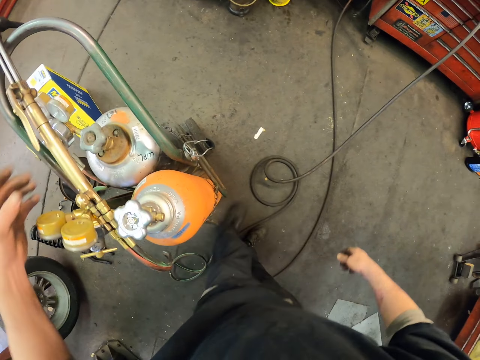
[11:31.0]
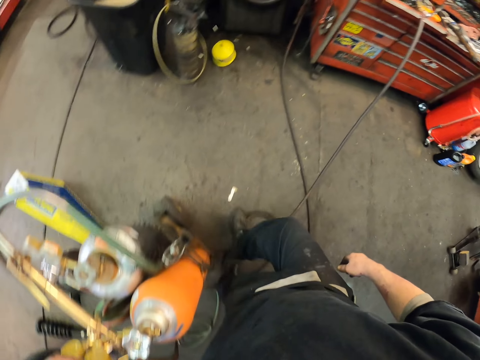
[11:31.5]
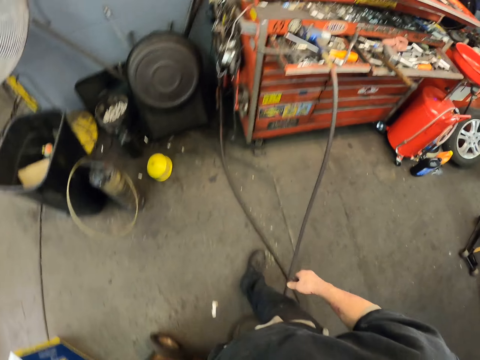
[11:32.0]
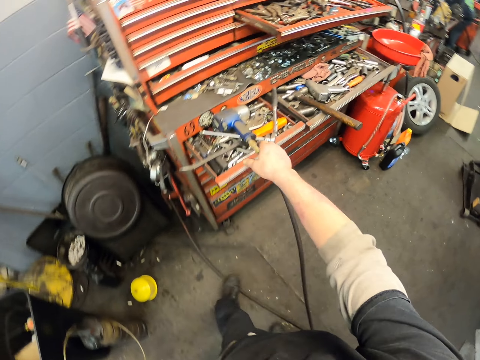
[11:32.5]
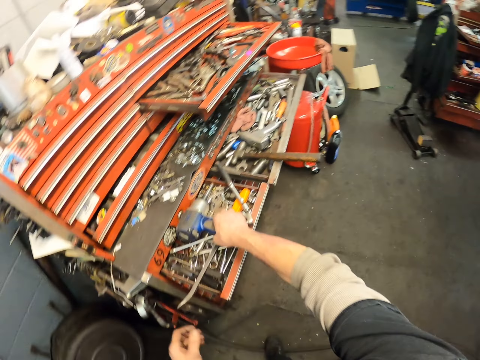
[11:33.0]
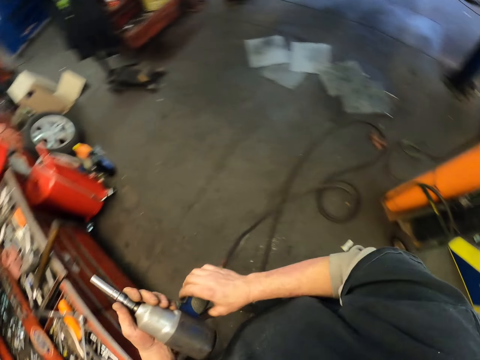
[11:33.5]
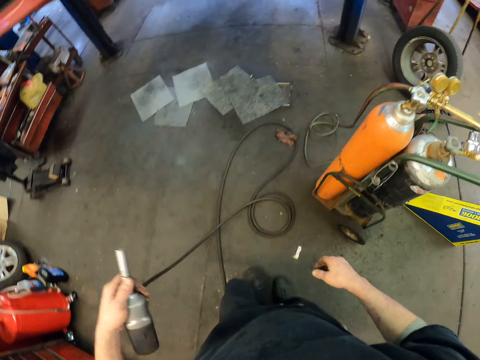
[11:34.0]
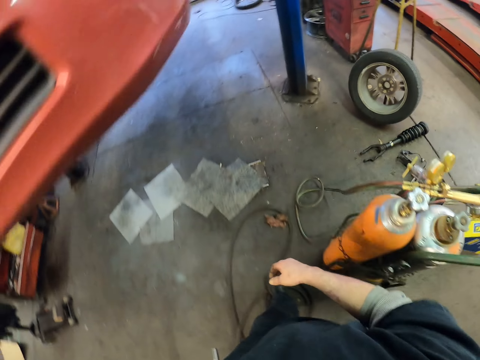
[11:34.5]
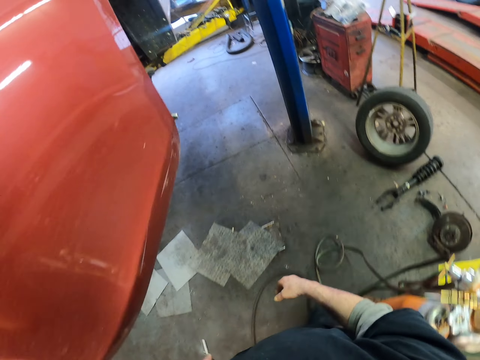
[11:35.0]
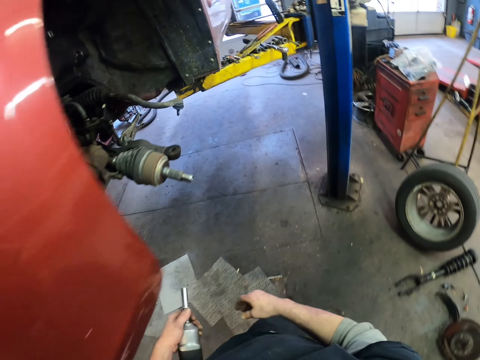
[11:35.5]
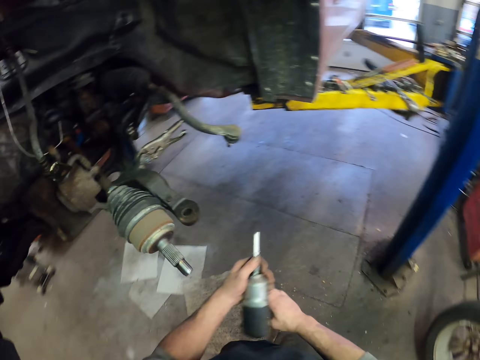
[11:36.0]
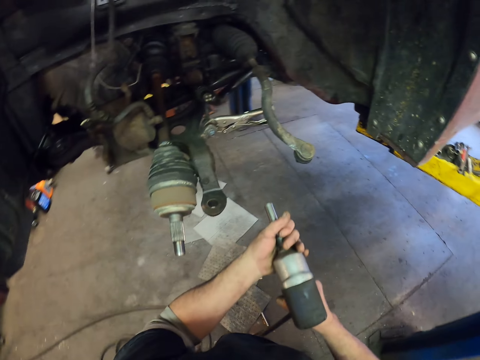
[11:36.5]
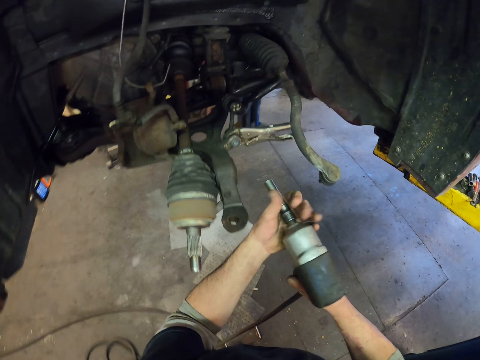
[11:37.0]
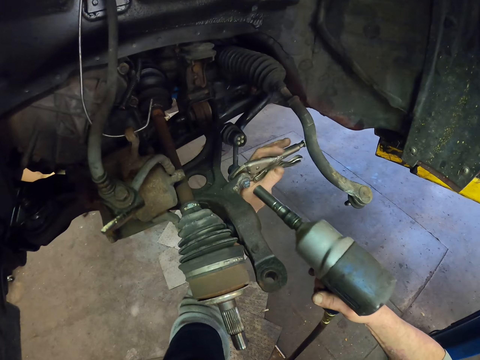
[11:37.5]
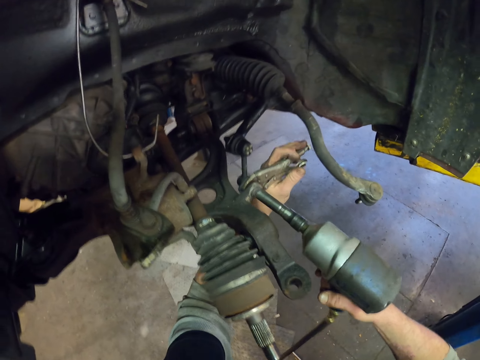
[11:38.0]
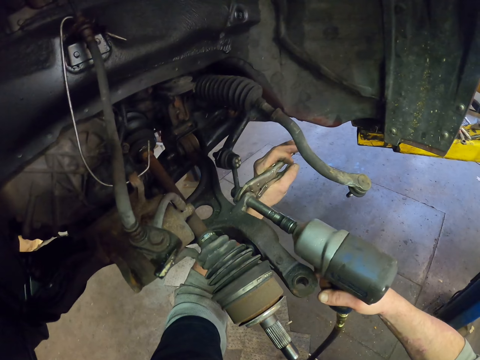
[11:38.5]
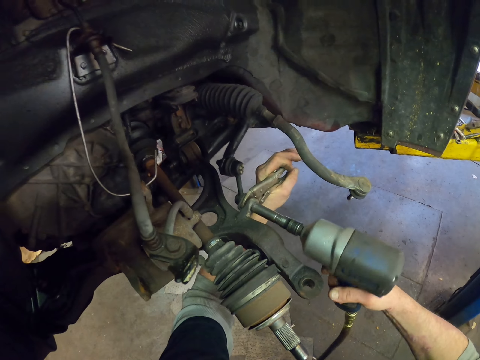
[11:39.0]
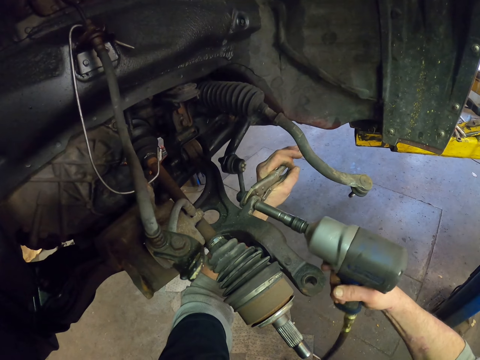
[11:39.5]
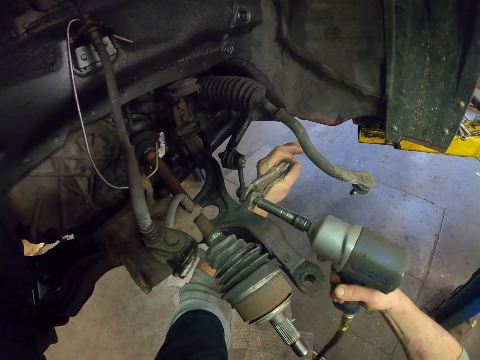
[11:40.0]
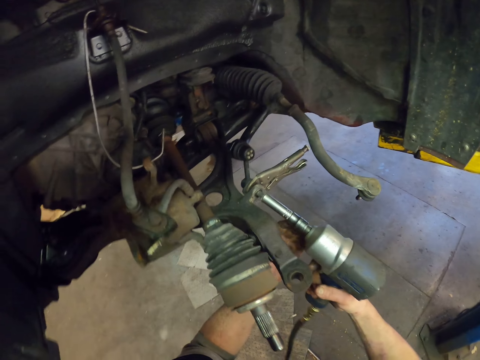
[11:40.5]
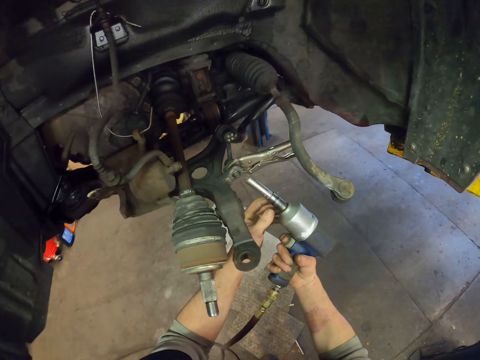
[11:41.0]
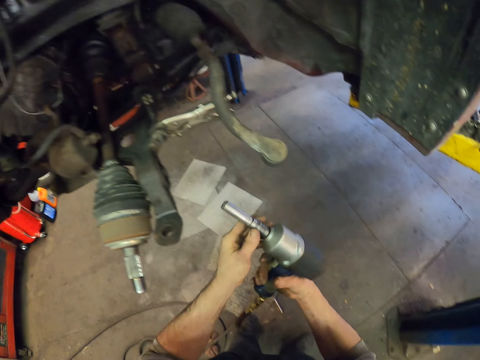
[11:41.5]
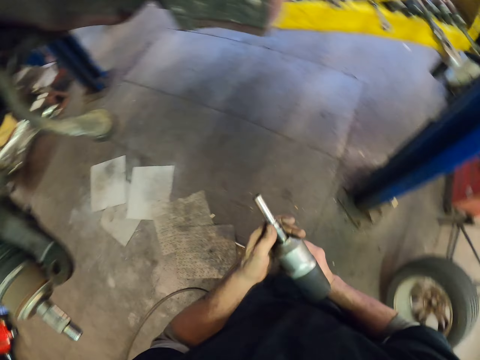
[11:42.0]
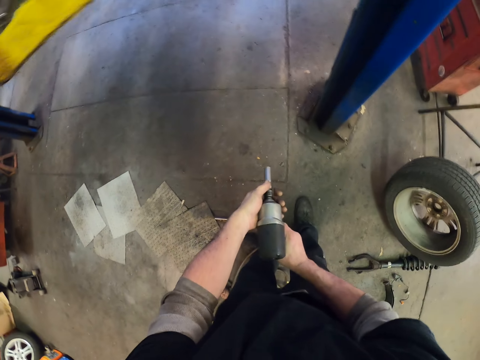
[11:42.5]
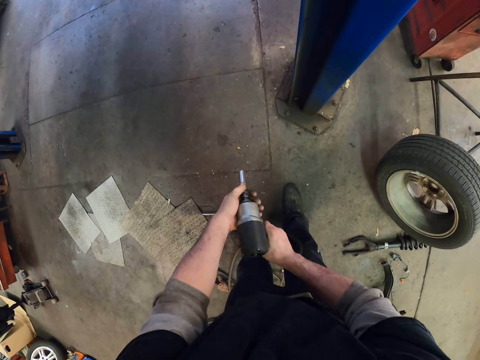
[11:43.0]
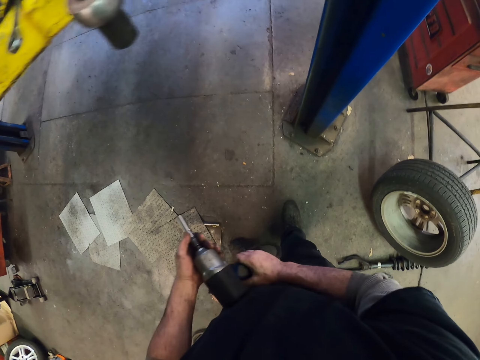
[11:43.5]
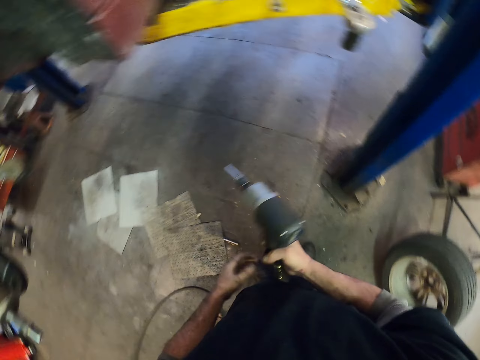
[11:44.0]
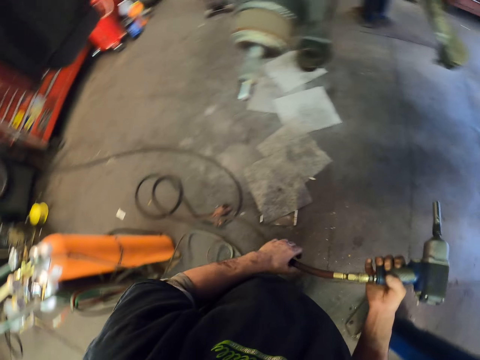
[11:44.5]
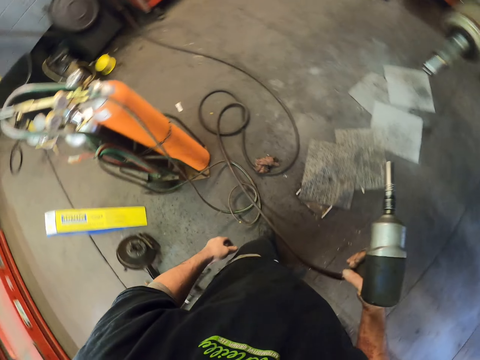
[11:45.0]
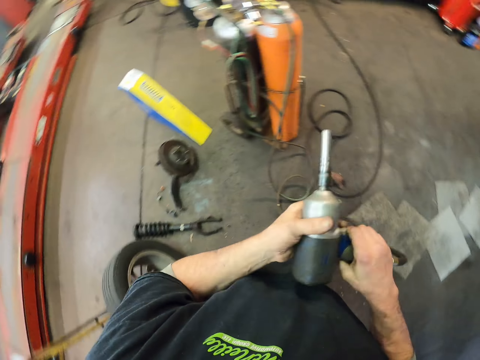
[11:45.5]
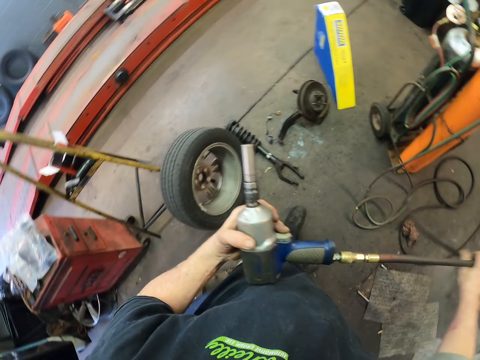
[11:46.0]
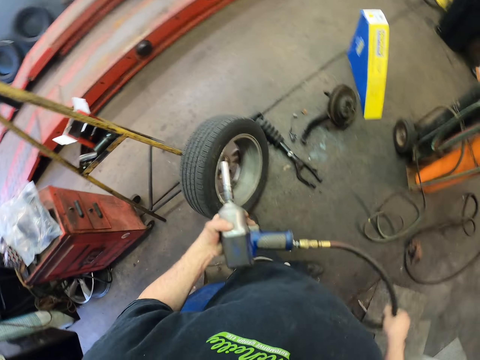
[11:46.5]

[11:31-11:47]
The camera wearer walks around. They pick up a power drill. They make a step. They drill the forklift. They point down the drill gun.

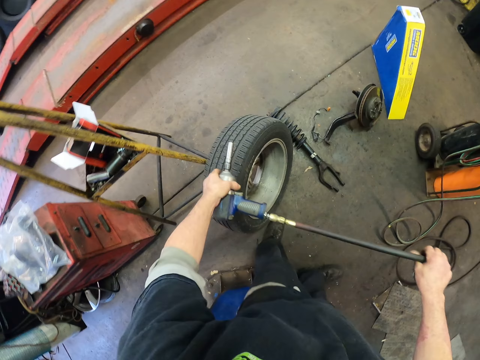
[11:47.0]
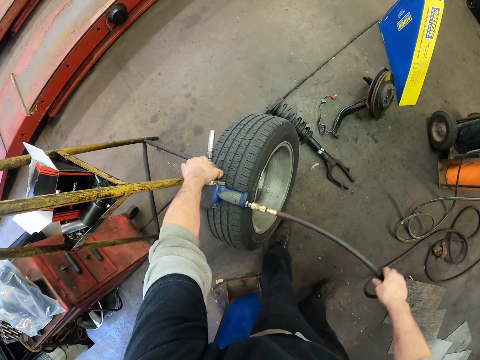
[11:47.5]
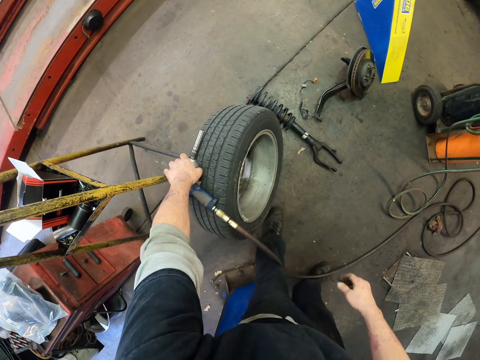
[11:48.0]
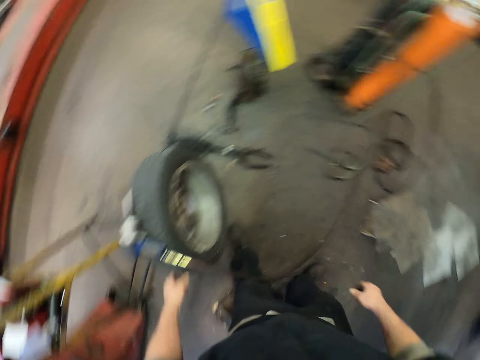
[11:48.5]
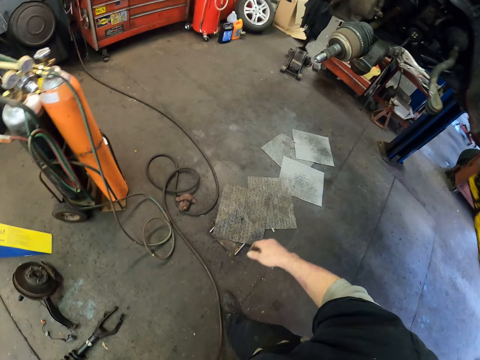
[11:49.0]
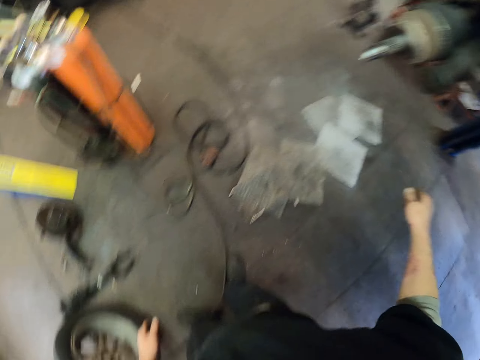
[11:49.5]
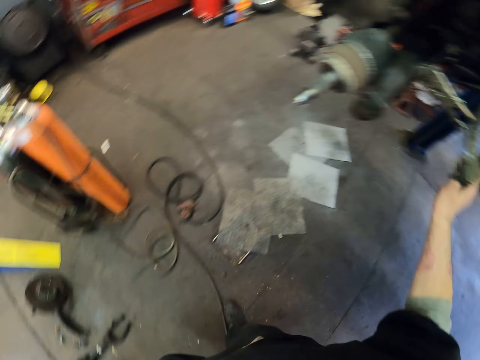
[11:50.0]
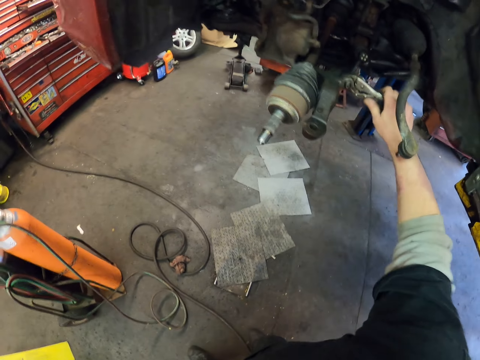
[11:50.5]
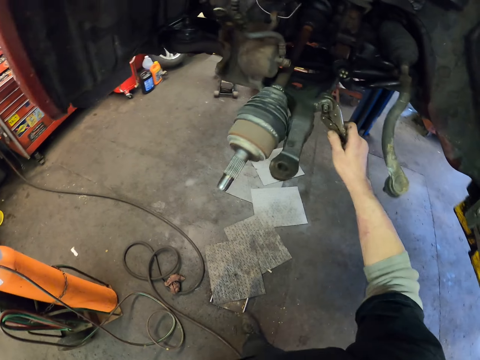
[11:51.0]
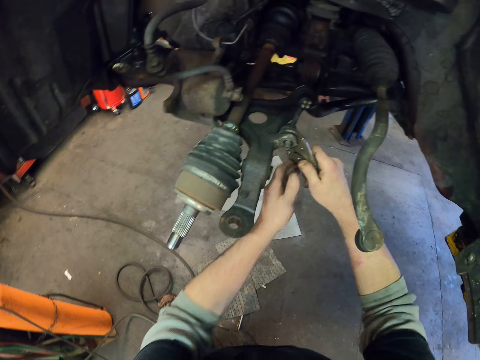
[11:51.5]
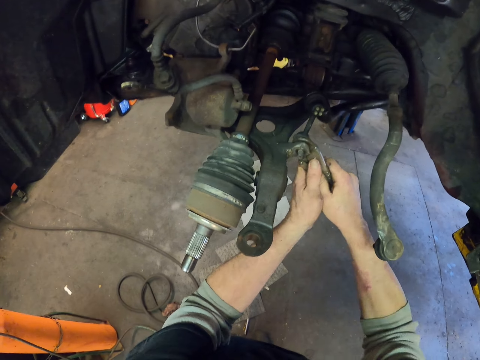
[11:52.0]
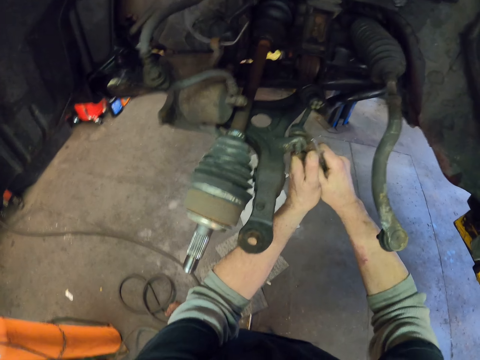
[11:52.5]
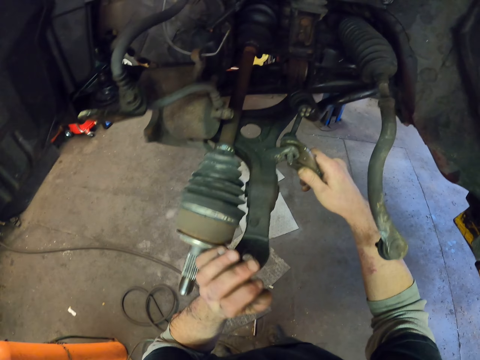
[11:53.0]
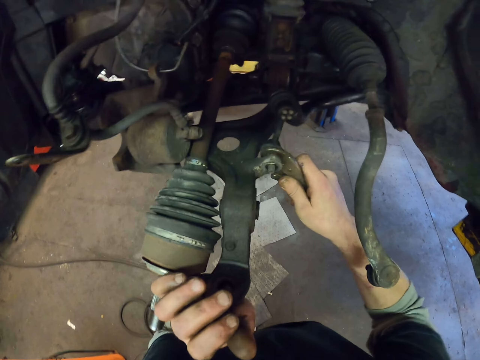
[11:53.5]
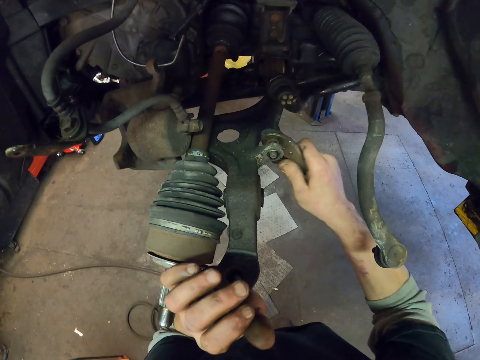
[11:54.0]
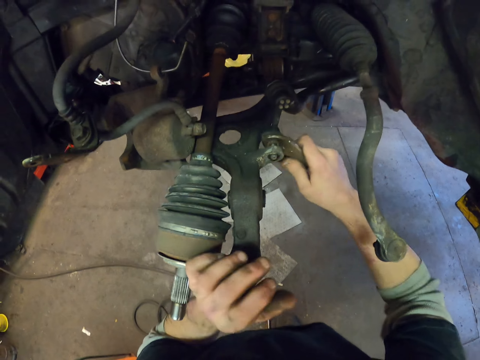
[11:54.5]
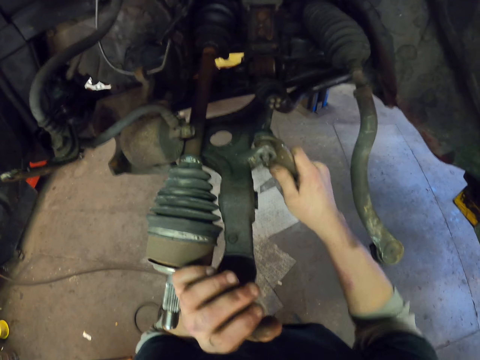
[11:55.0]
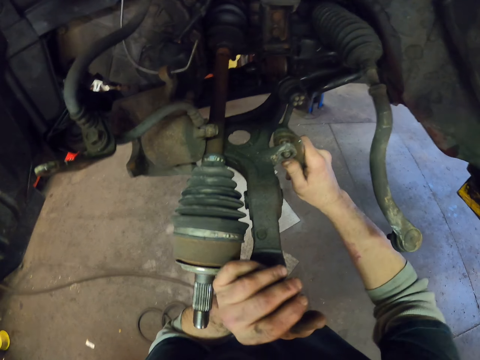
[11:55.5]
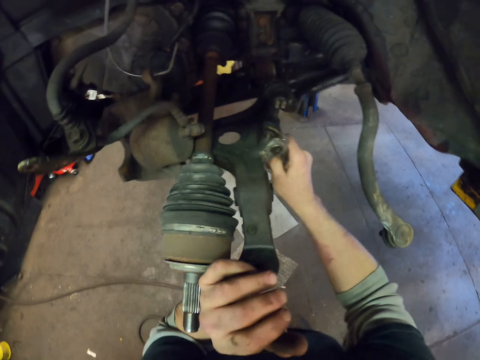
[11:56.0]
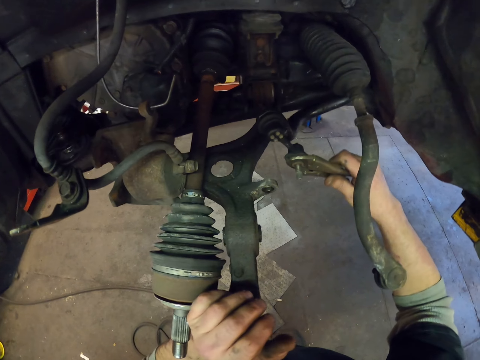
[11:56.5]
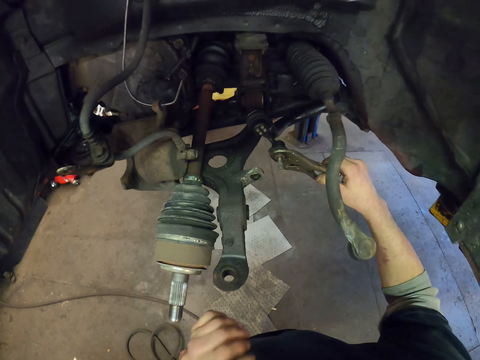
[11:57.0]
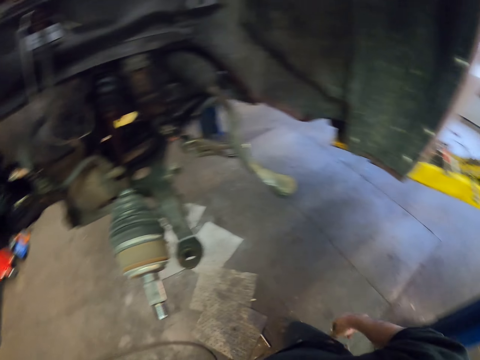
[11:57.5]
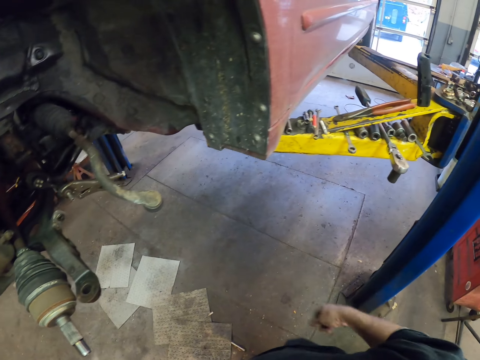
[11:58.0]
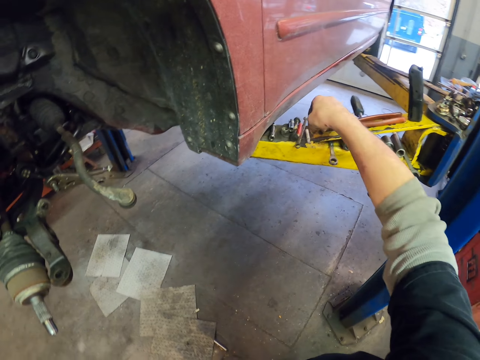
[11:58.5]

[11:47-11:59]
The camera wearer puts down the drill gun. They put the wire on the tire. They adjust the forklift. They tighten the metal.
